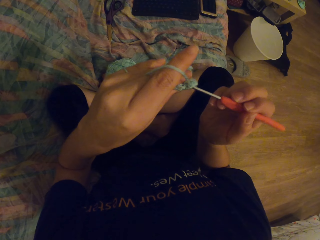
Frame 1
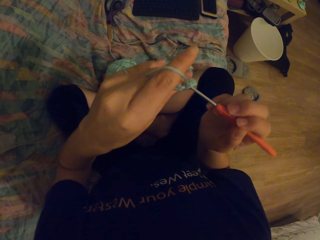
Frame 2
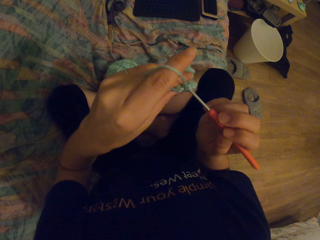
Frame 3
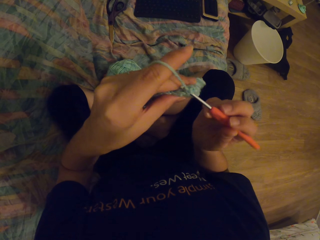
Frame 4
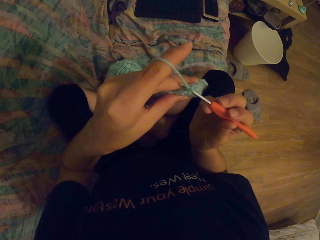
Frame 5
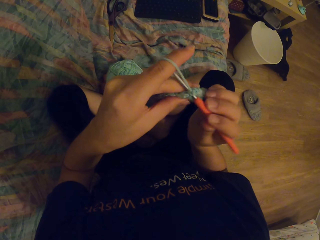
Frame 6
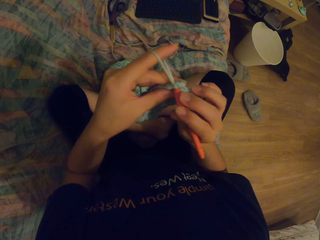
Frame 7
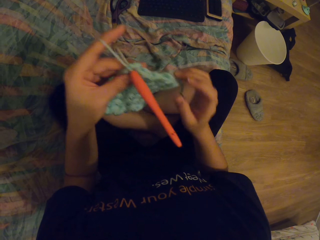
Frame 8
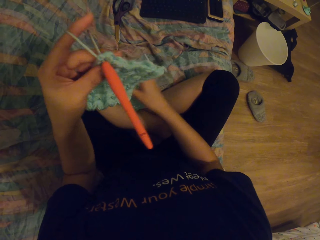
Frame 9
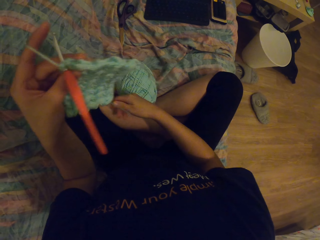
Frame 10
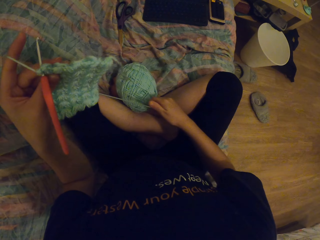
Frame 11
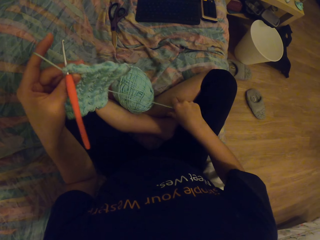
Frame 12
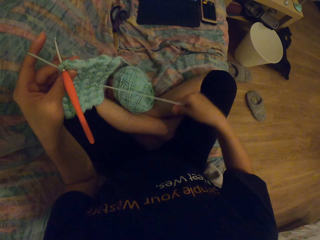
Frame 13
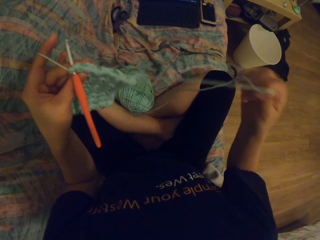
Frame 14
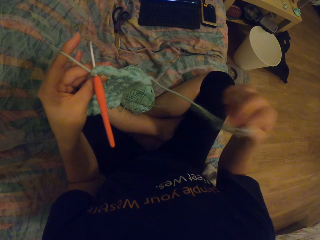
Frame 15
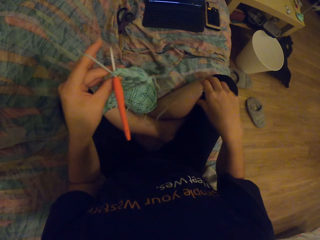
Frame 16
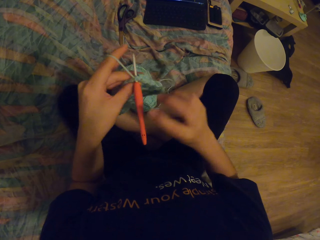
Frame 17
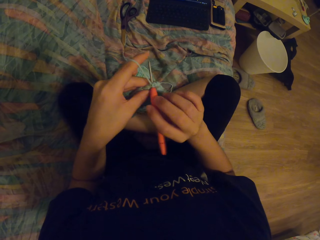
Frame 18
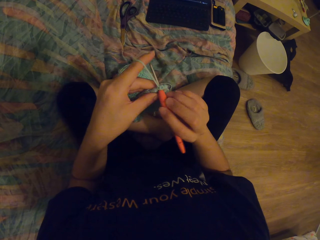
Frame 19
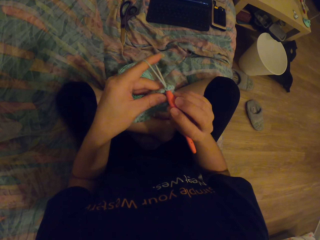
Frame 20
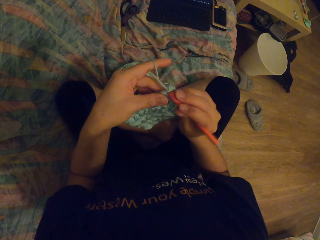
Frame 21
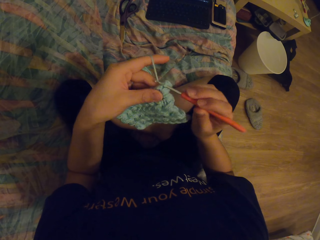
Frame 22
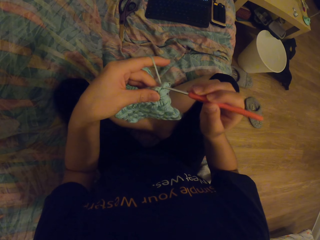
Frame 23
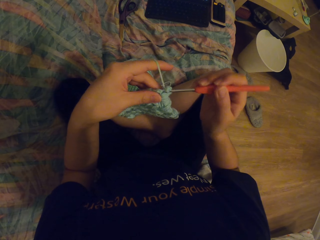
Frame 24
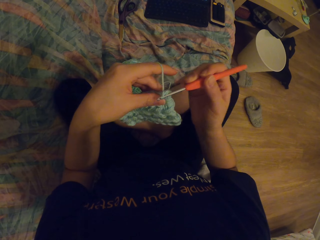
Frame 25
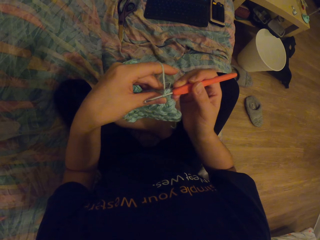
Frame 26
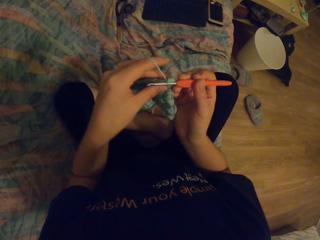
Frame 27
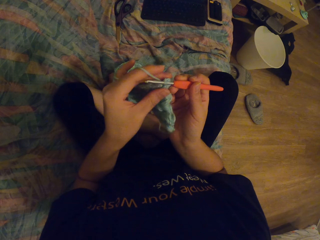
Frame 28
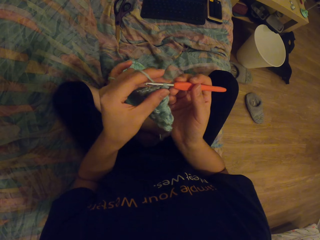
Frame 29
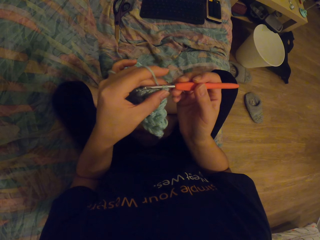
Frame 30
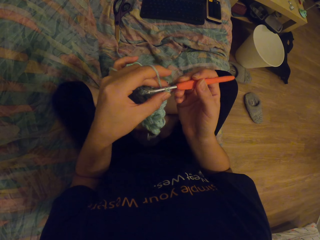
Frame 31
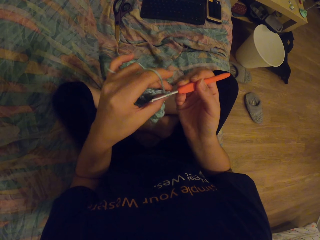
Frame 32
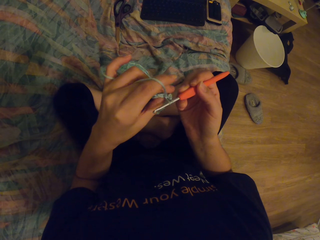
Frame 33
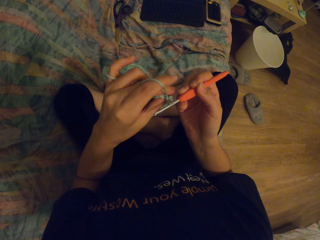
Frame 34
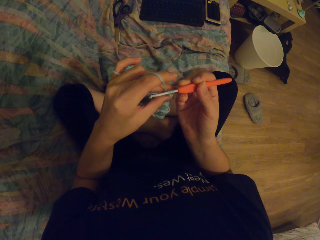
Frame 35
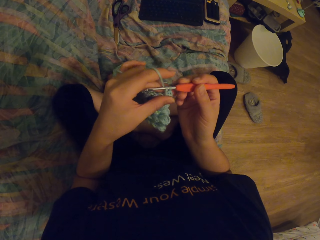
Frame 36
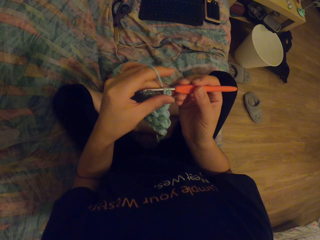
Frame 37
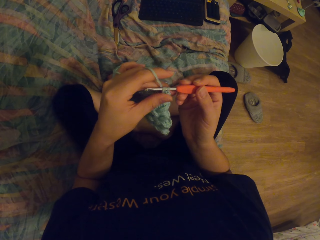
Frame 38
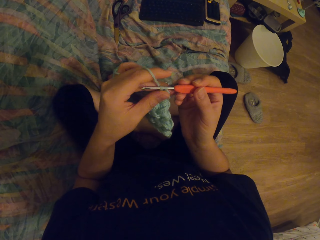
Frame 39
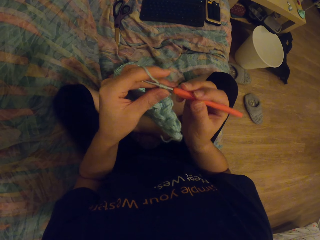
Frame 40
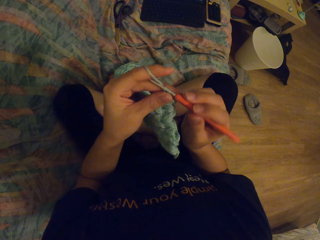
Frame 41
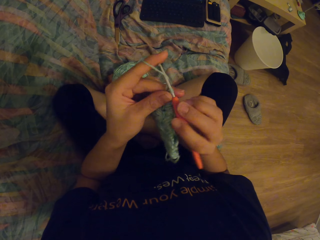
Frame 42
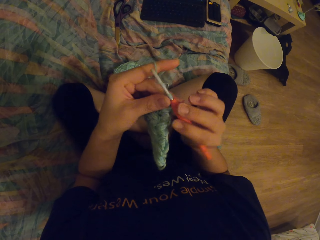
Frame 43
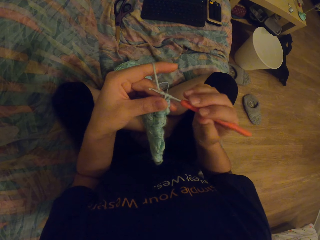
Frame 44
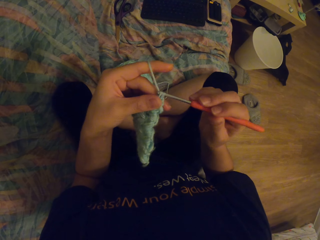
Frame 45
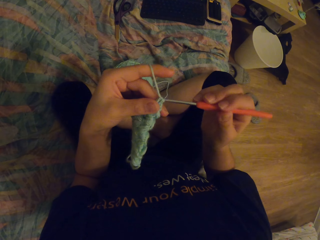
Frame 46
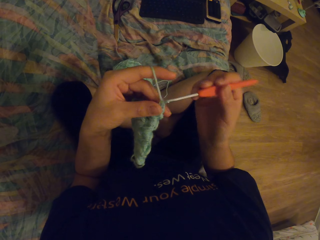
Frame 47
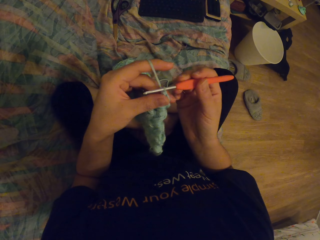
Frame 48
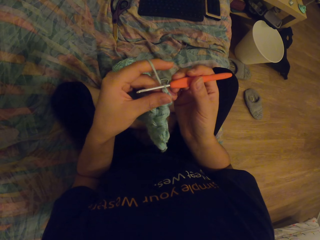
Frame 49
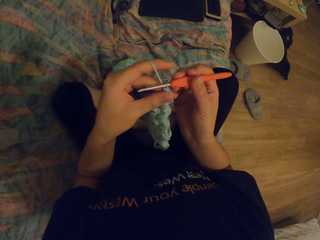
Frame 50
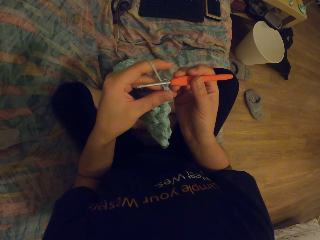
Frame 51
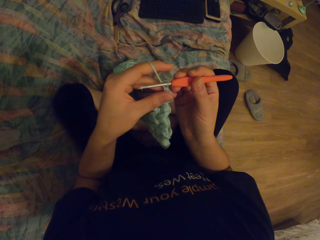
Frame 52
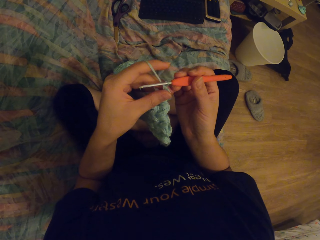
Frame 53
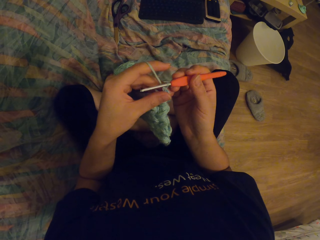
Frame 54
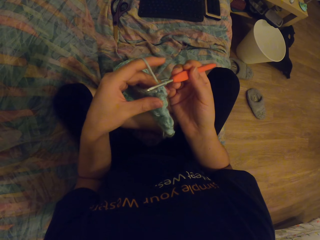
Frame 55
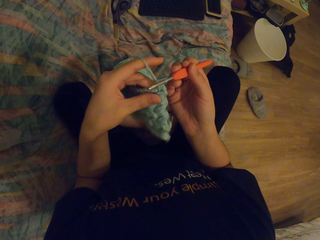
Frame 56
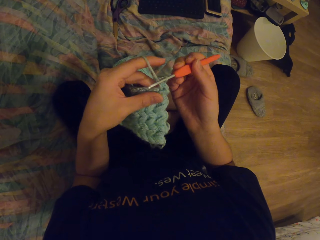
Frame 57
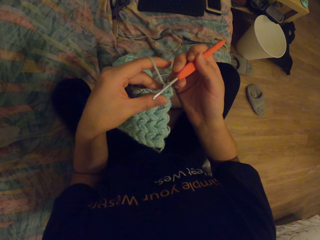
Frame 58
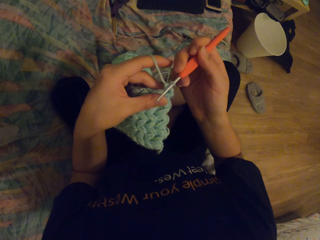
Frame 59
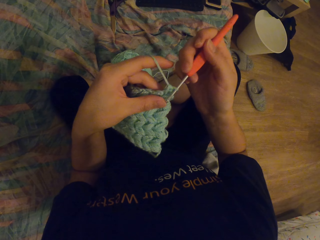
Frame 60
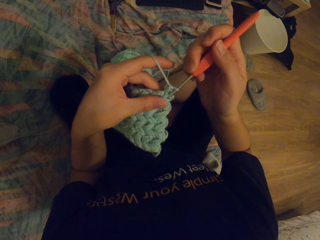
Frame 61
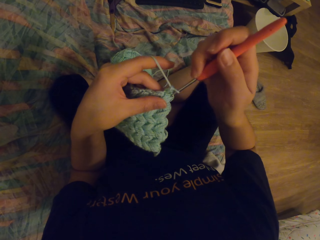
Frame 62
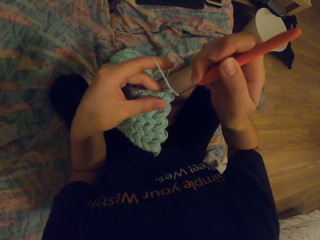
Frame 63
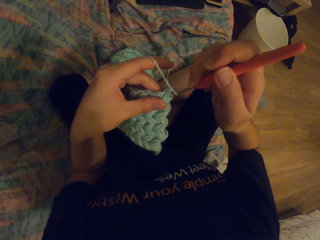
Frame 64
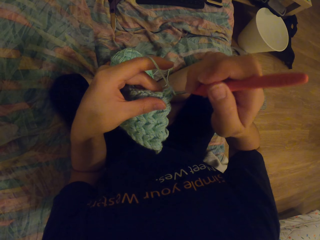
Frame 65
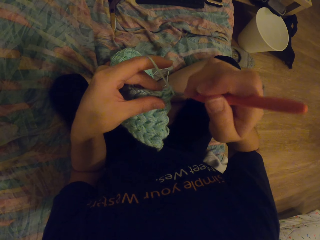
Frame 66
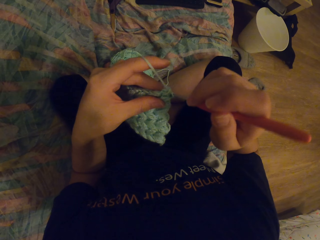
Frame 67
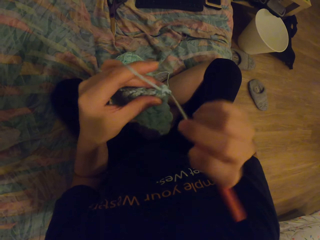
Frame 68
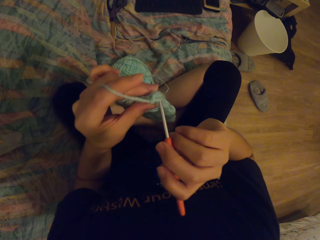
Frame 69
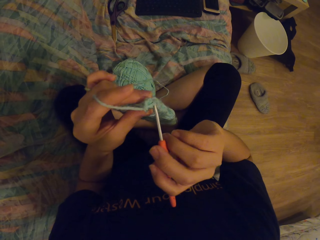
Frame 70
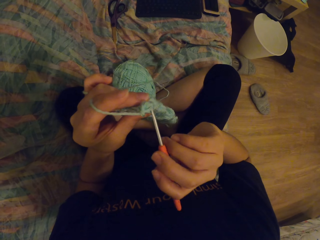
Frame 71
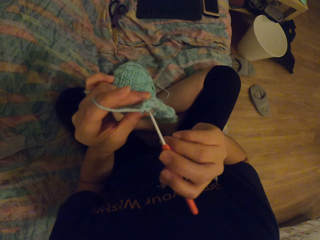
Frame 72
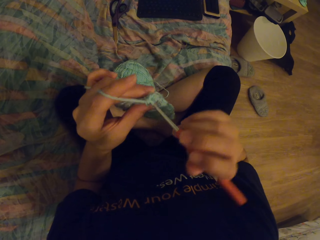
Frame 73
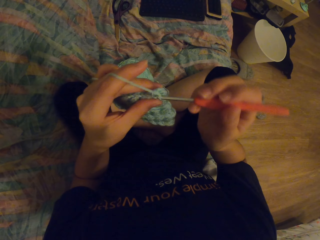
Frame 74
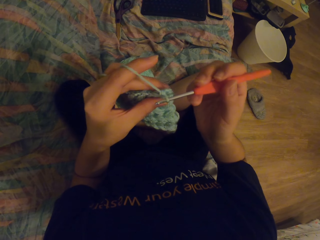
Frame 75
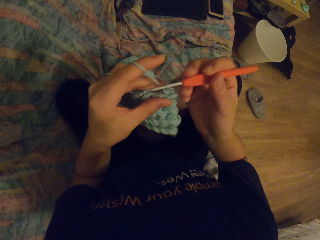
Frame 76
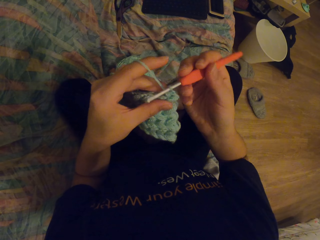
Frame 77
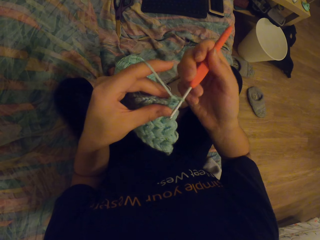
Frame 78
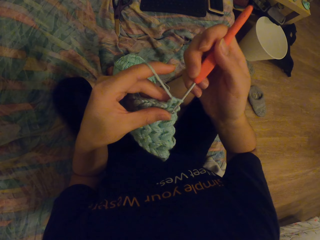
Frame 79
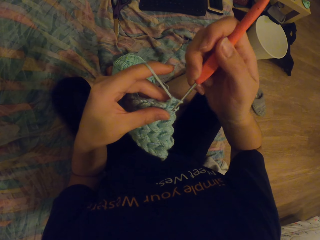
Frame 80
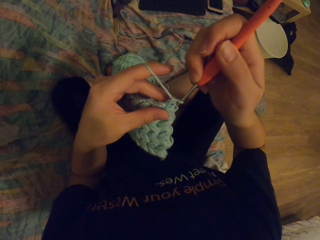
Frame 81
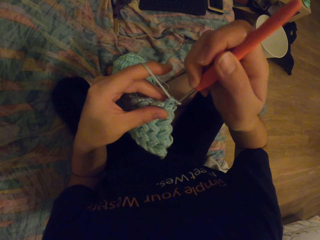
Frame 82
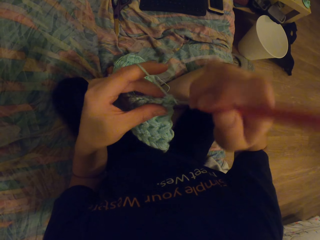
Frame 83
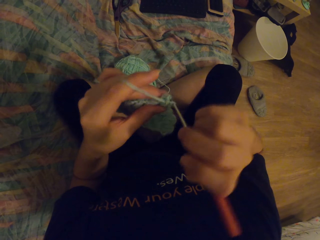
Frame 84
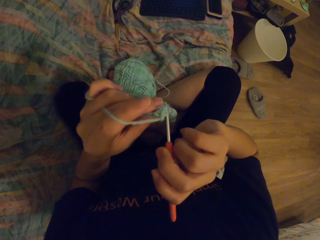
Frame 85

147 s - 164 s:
The camera wearer removes the yarn. They knit the garment with a needle.

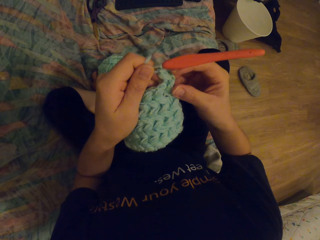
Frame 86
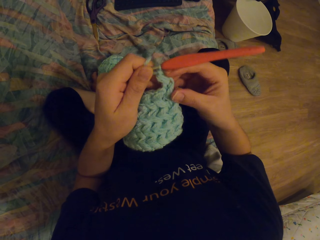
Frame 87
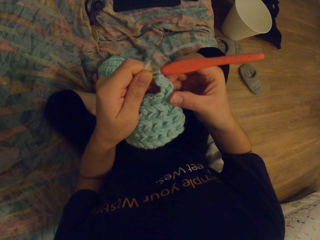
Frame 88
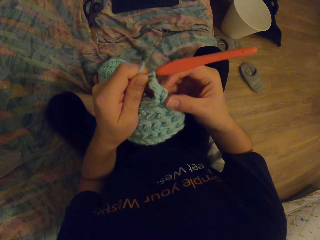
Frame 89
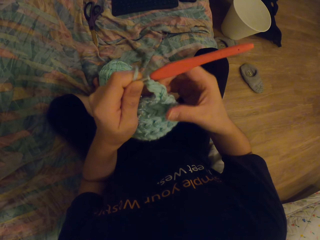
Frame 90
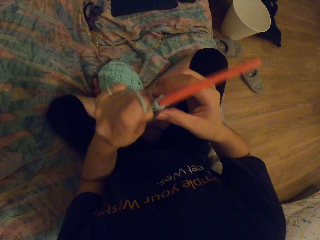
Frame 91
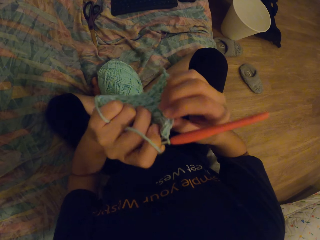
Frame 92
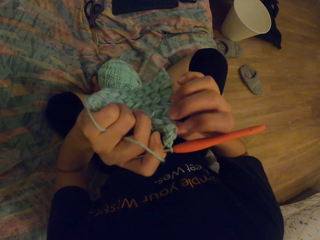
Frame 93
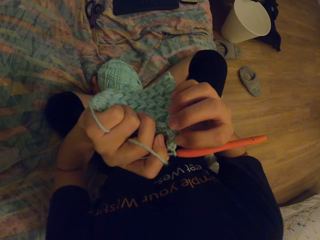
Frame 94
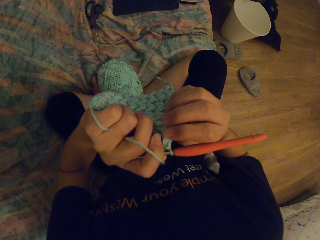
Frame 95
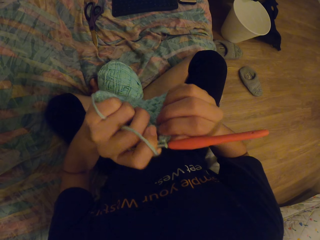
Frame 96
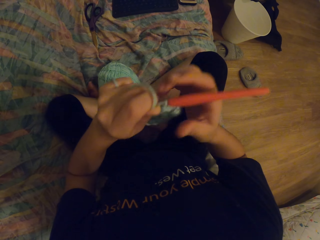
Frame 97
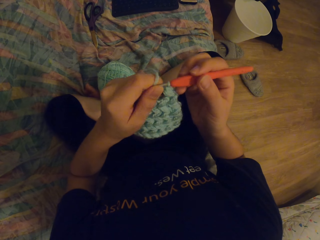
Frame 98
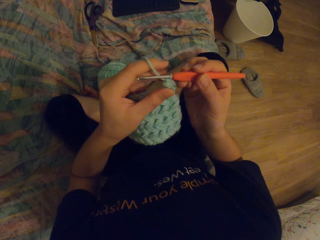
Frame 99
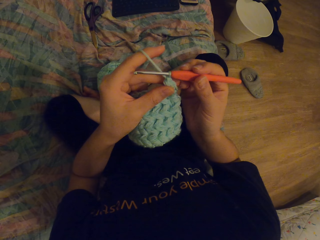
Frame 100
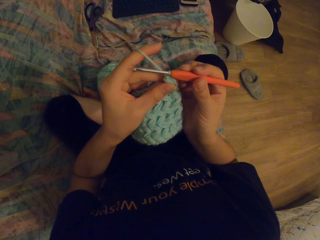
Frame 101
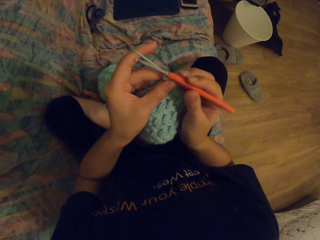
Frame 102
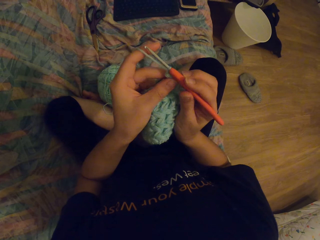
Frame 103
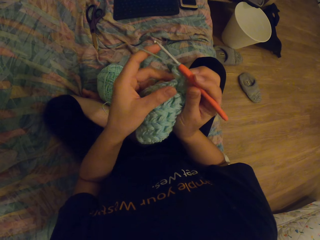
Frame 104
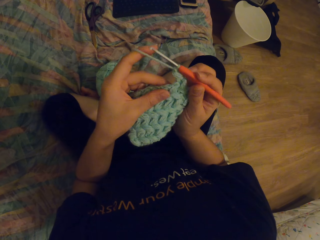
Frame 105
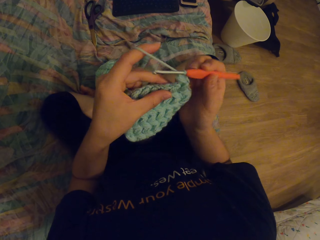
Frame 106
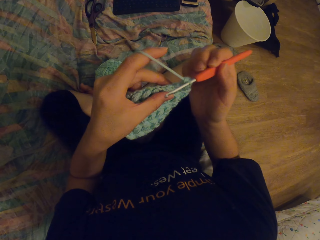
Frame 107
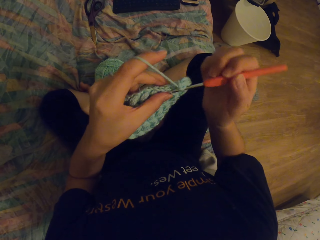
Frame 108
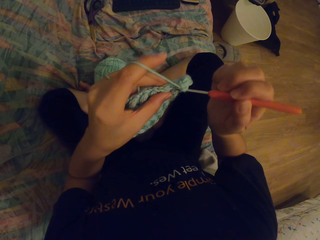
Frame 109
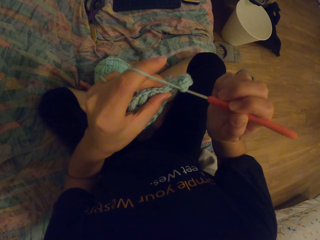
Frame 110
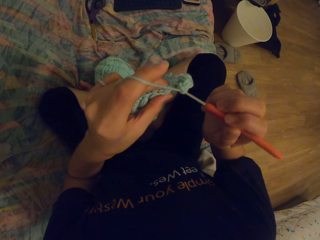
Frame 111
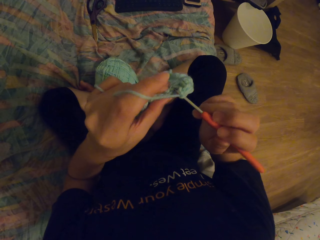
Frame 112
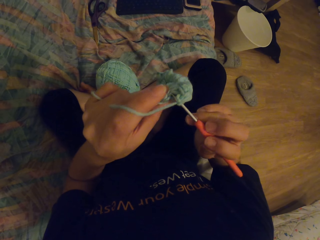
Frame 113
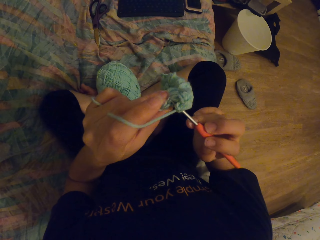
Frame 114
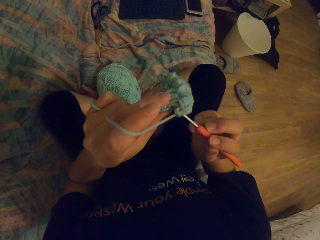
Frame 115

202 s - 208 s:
The camera wearer stares at the garment.
